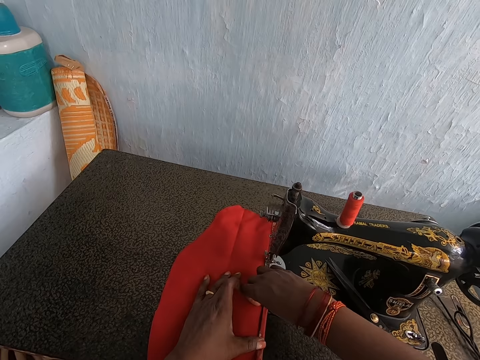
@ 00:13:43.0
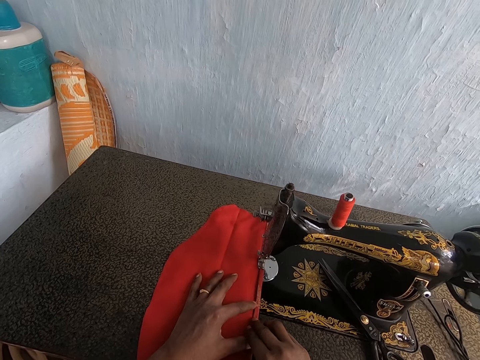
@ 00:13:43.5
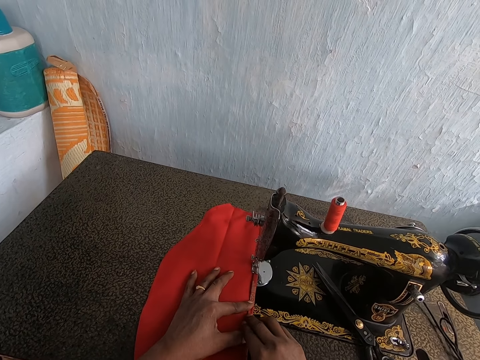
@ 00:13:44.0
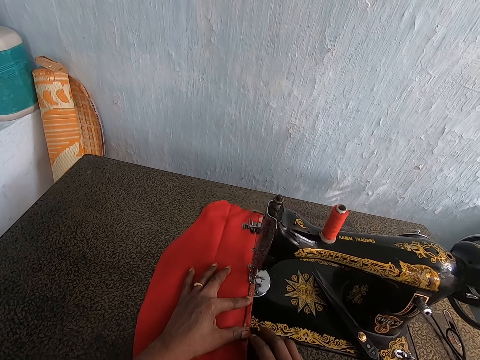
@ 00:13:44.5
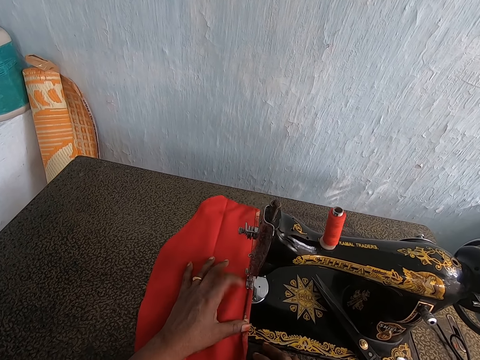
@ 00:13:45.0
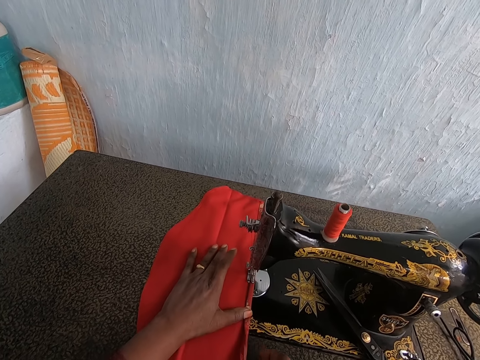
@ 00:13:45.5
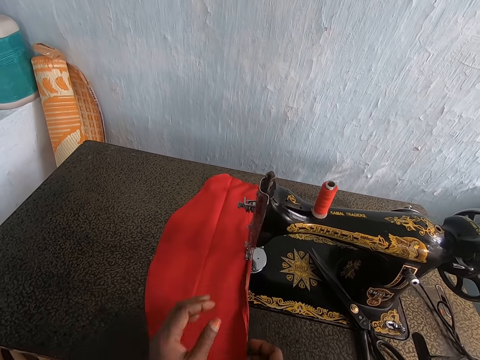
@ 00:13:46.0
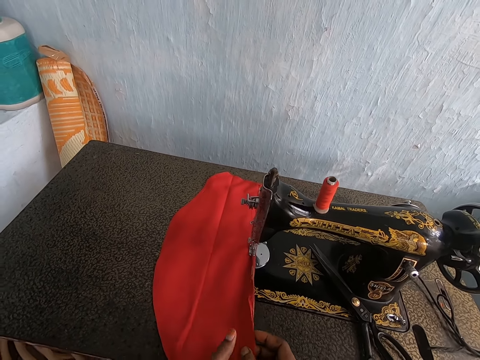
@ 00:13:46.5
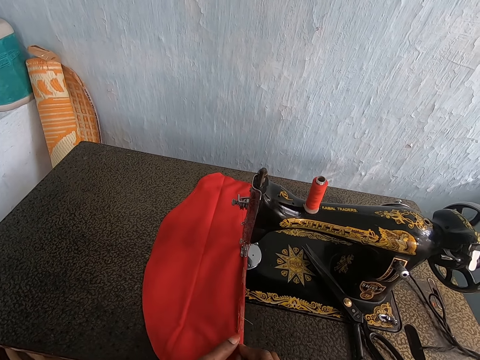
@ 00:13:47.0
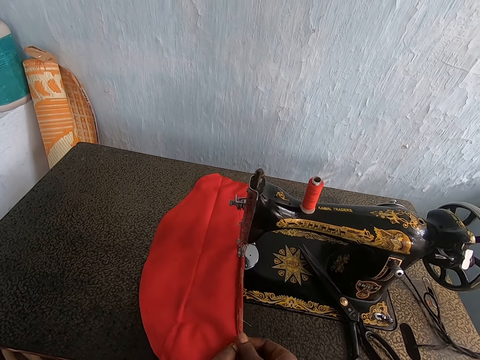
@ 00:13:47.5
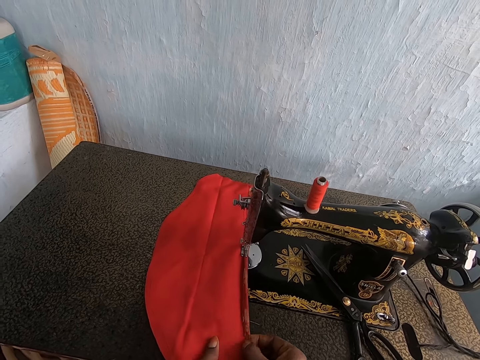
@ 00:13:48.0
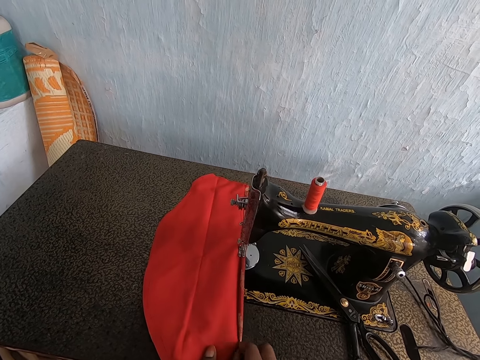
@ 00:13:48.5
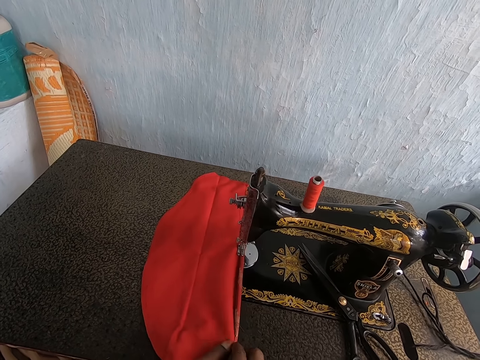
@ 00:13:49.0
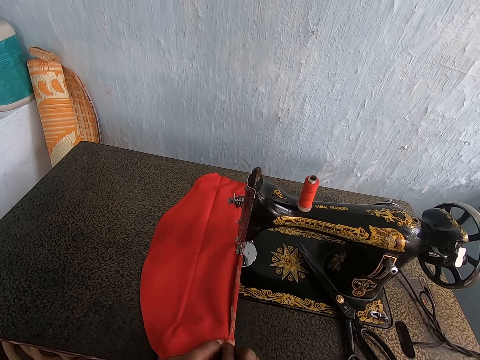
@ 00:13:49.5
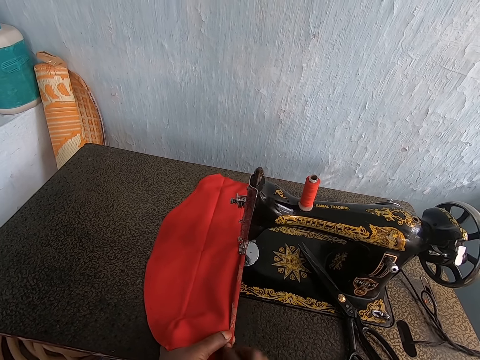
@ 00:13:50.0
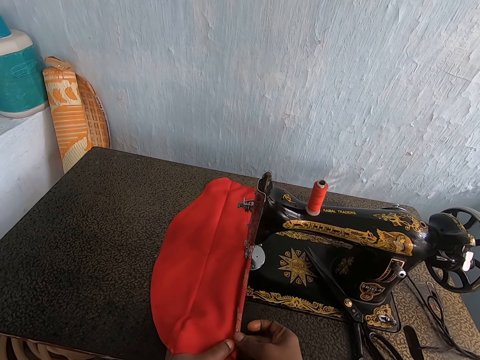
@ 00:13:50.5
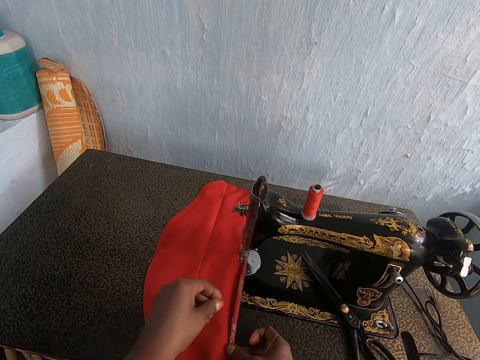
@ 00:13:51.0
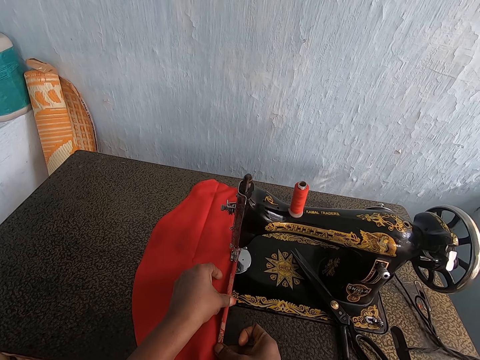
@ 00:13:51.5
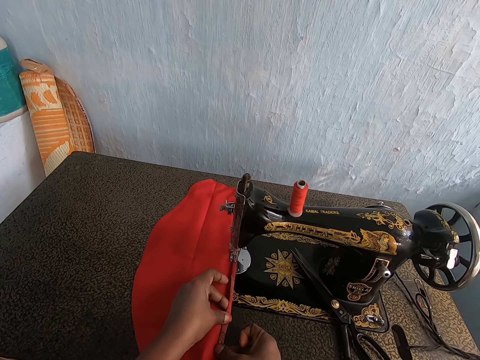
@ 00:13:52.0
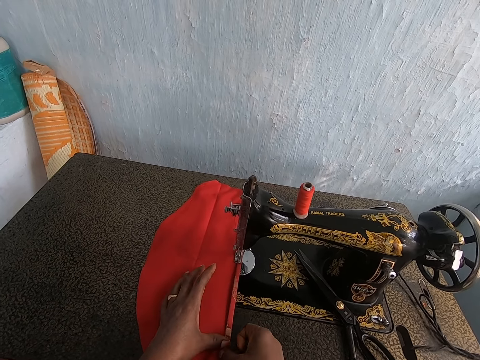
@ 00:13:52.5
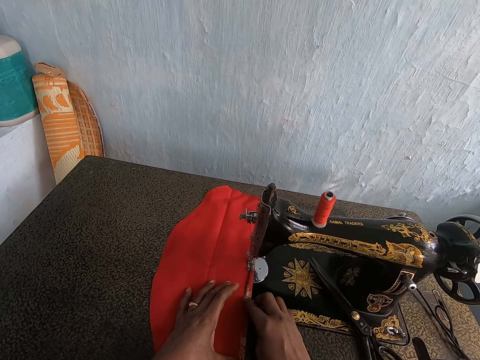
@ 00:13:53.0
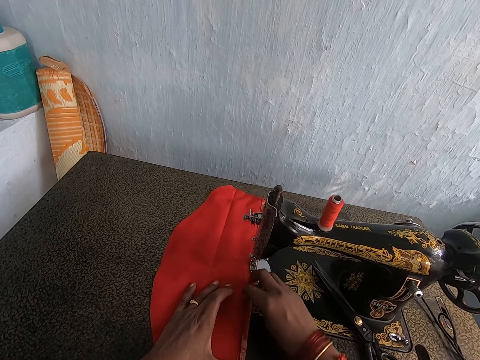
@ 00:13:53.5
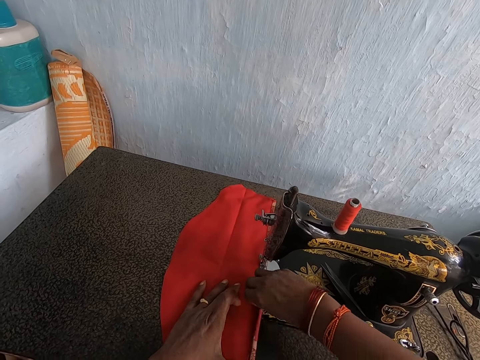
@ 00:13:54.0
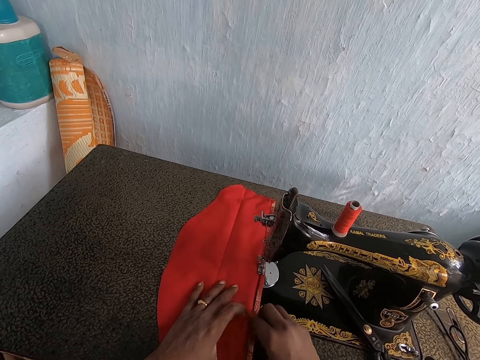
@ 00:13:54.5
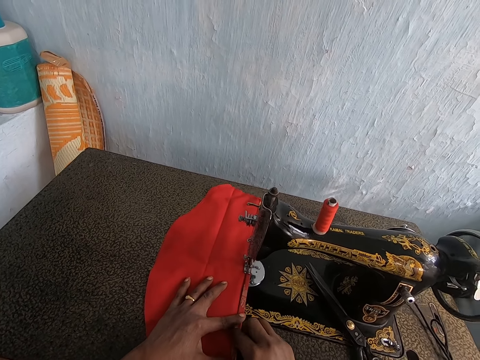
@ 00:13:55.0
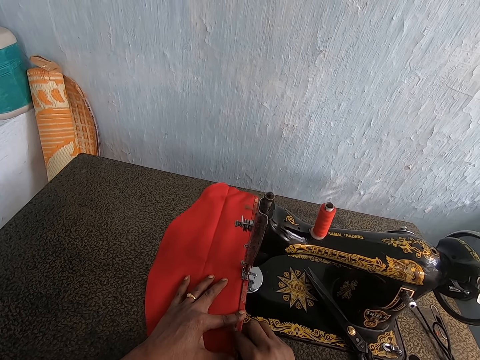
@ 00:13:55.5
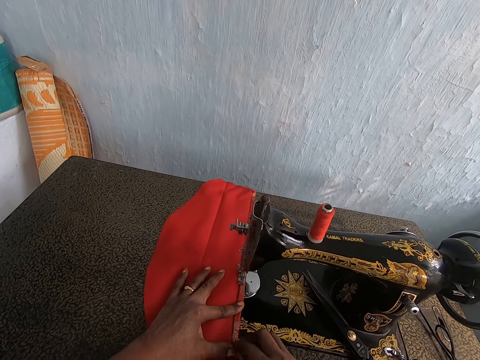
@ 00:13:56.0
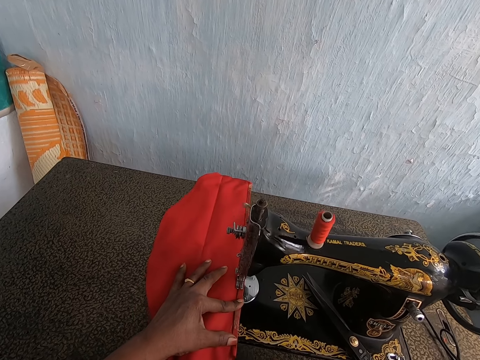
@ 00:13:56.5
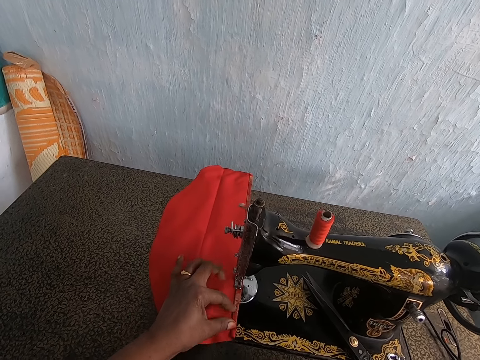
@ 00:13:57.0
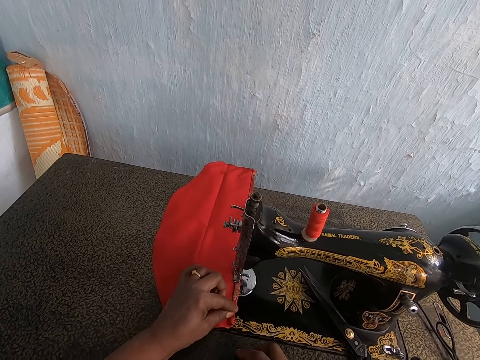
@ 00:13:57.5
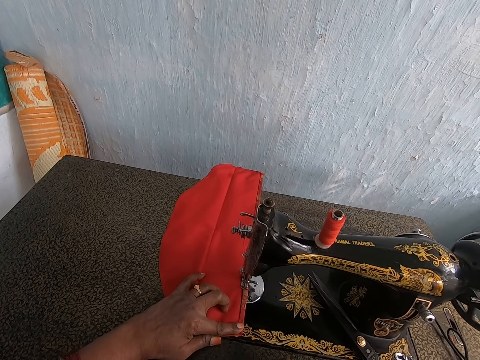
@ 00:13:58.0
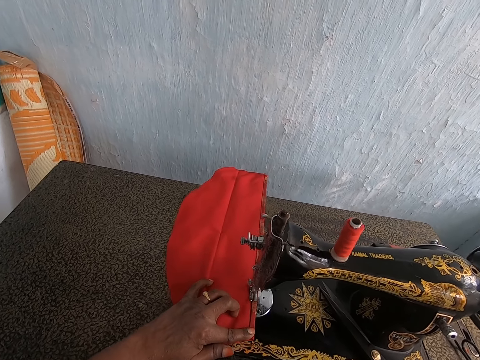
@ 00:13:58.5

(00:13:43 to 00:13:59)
The camera wearer sews the red and wine cloth in her hands with the sewing machine. She folds the red patterned cloth on the sewing machine with her hands. She sews the red patterned cloth in her hands with the sewing machine.

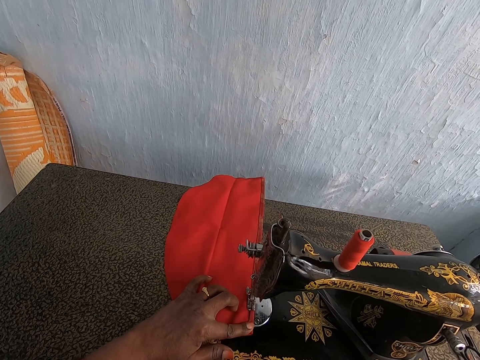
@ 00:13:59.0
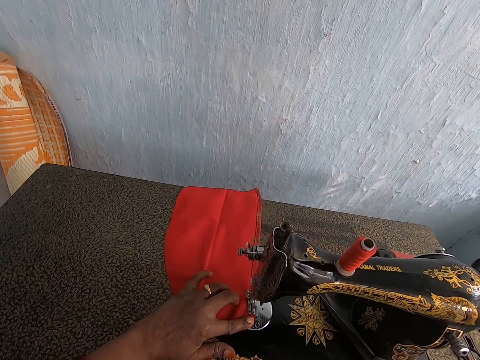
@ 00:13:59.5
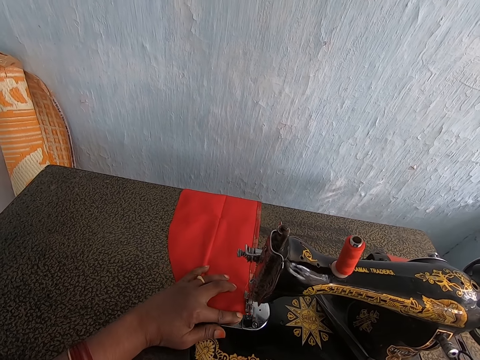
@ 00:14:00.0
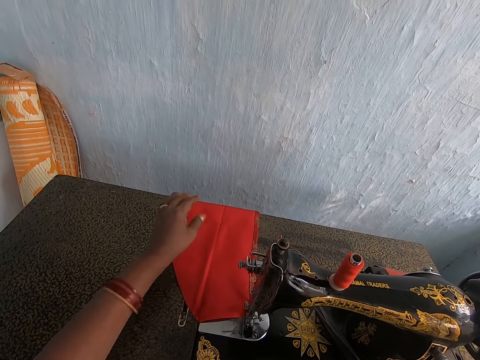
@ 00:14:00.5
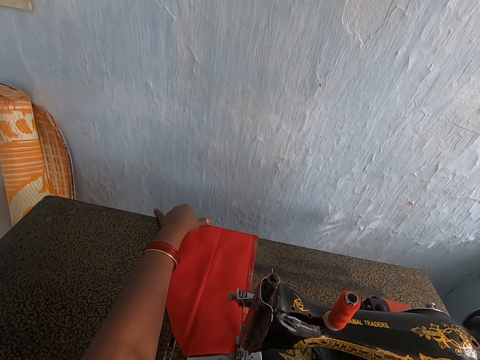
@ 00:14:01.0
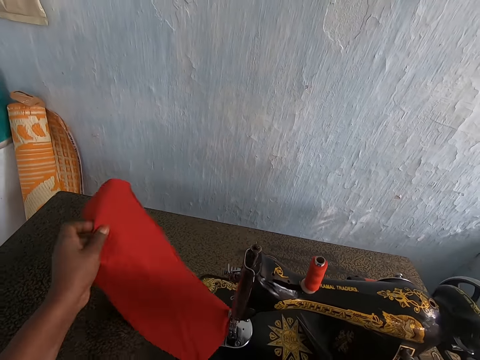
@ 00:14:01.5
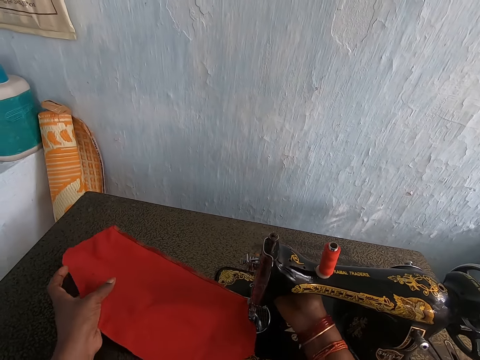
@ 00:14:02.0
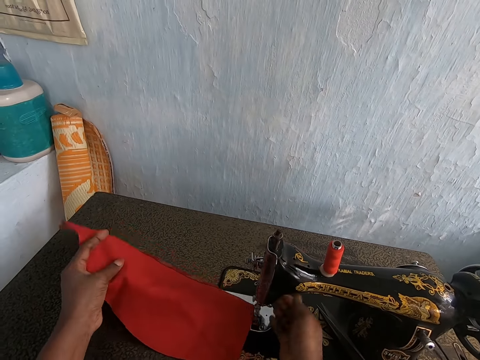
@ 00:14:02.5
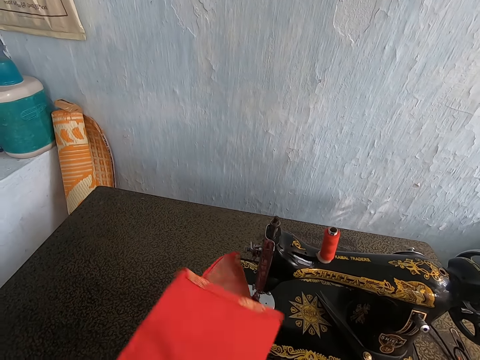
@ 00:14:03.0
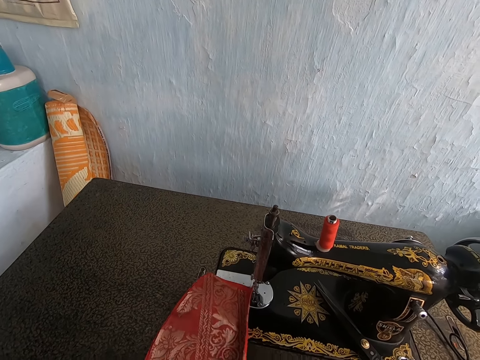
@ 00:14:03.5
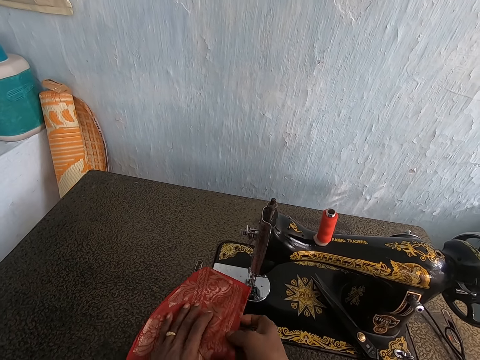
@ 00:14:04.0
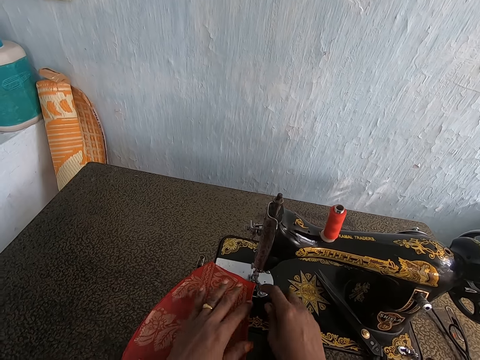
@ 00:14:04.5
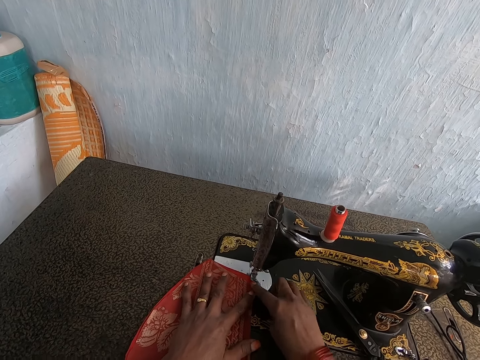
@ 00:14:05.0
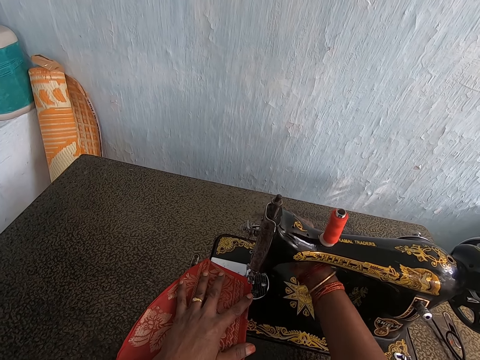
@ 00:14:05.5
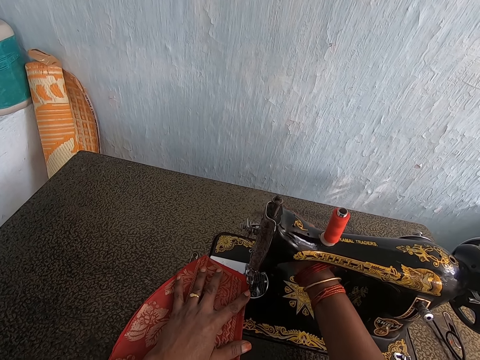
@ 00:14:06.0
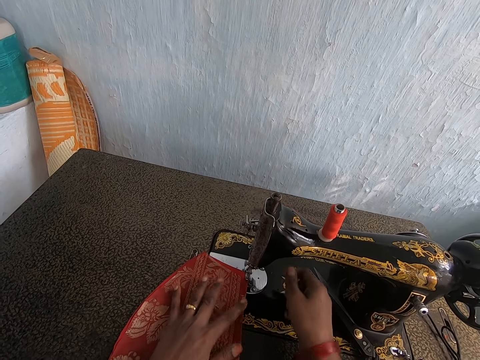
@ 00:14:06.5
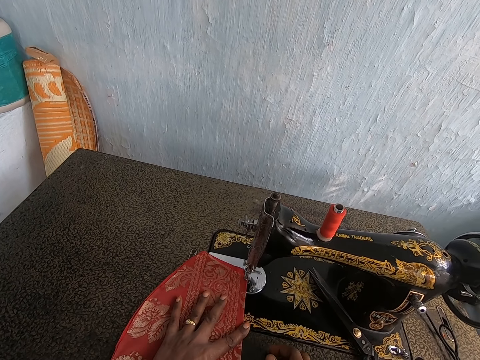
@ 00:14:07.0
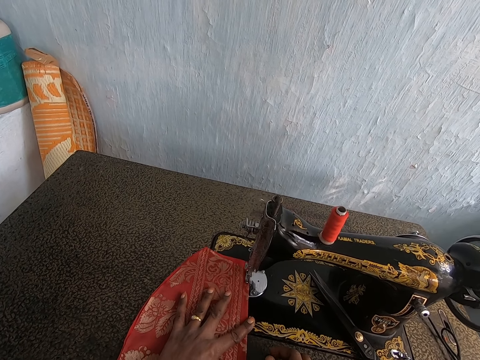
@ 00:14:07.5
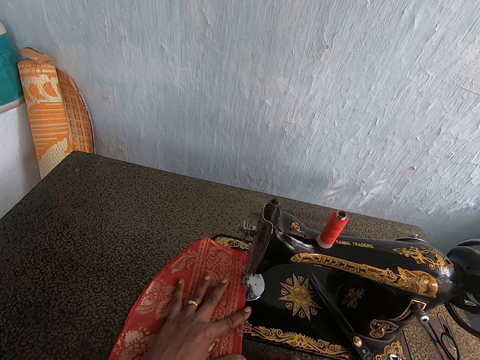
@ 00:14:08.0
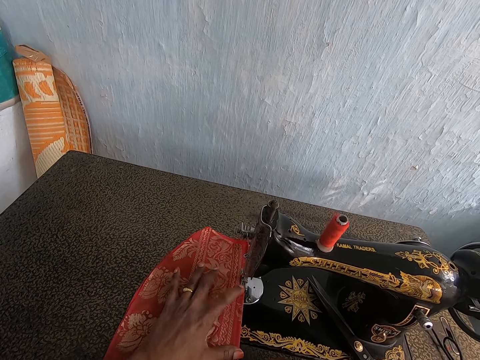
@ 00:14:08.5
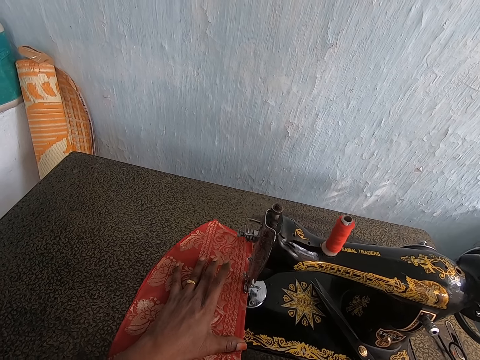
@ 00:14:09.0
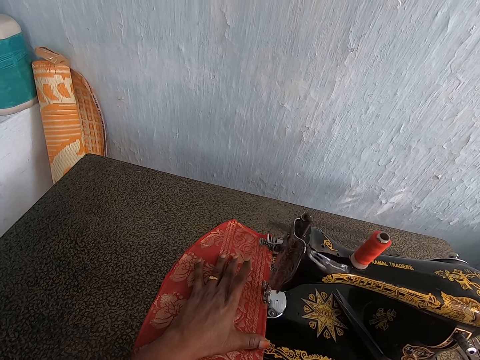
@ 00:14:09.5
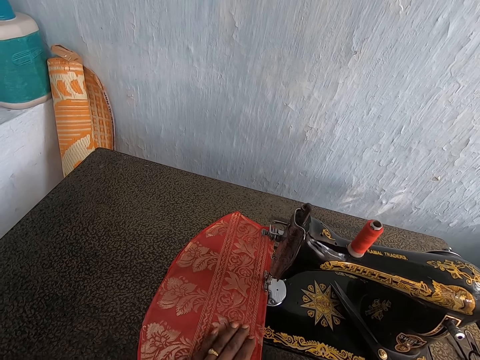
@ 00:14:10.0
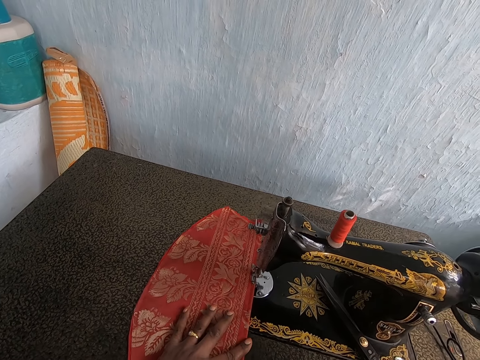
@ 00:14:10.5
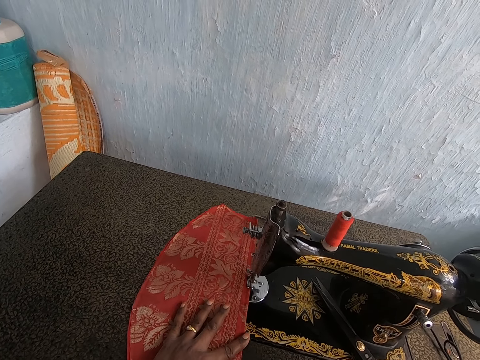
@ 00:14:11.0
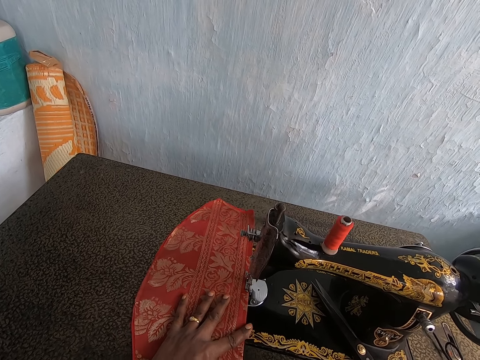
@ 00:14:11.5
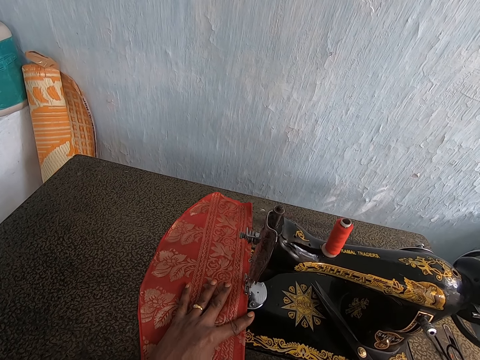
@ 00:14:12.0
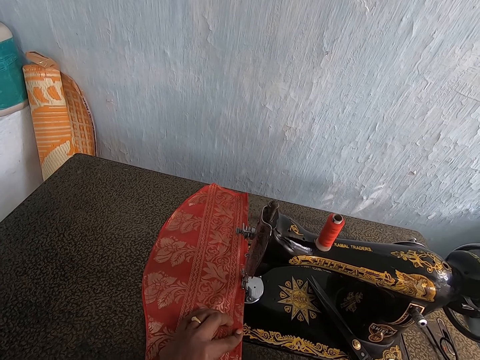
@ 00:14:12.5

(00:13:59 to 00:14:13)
The camera wearer moves the red patterned cloth on the sewing machine with her left hand. She operates the presser bar lifter of the sewing machine with her right hand. She turns over the red patterned cloth on the sewing machine with her left hand. She arranges the red patterned cloth on the sewing machine with her hands. She operates the presser bar lifter of the sewing machine with her right hand. She places her right hand on the sewing machine. She sews the red patterned cloth in her left hand with the sewing machine.
